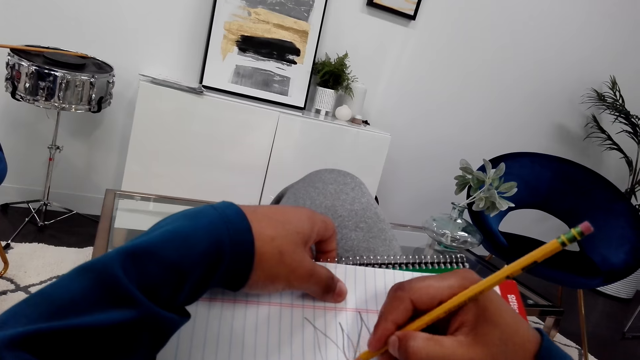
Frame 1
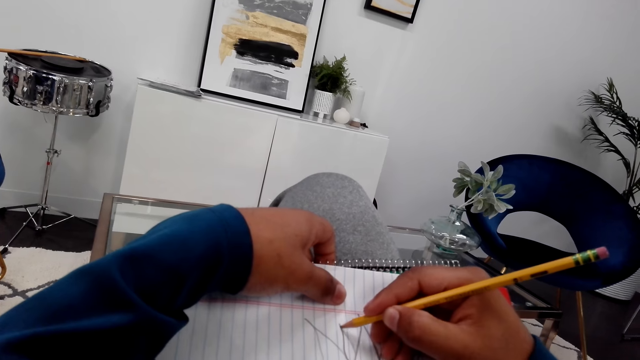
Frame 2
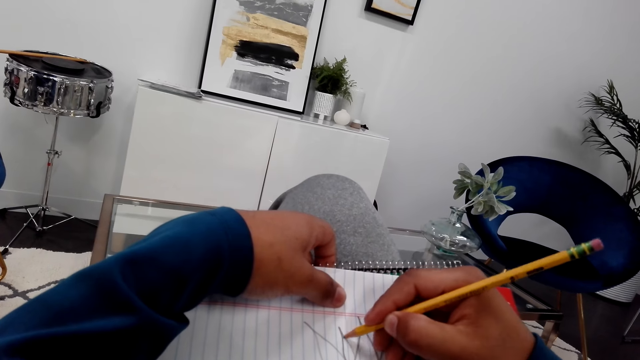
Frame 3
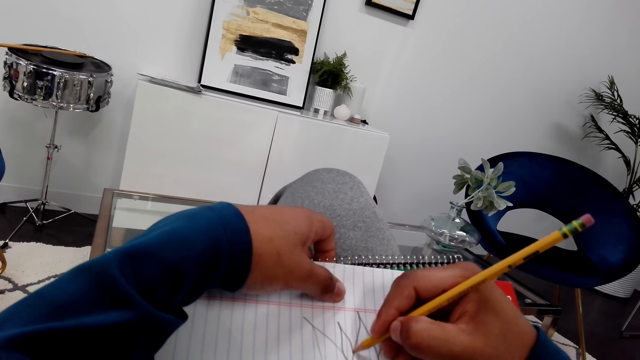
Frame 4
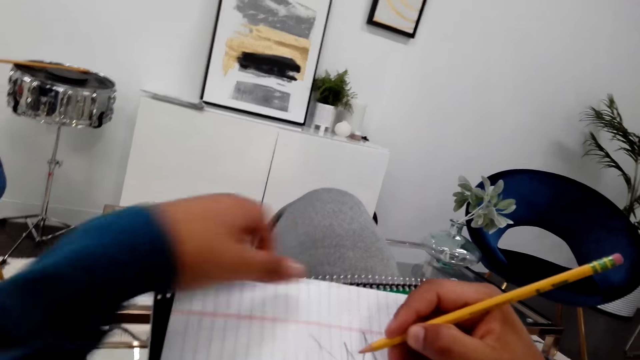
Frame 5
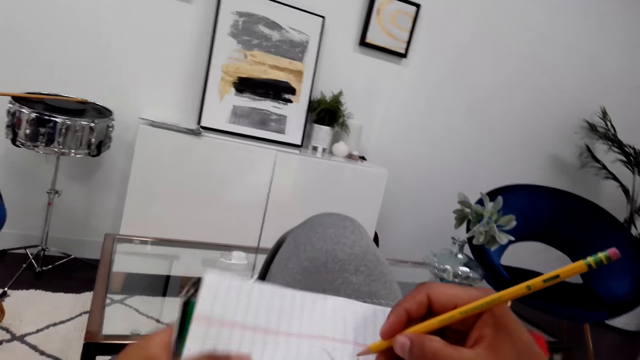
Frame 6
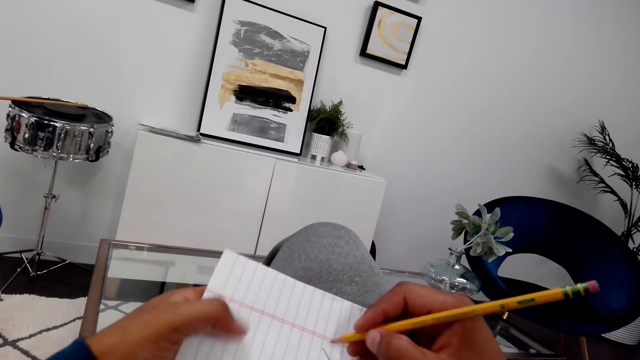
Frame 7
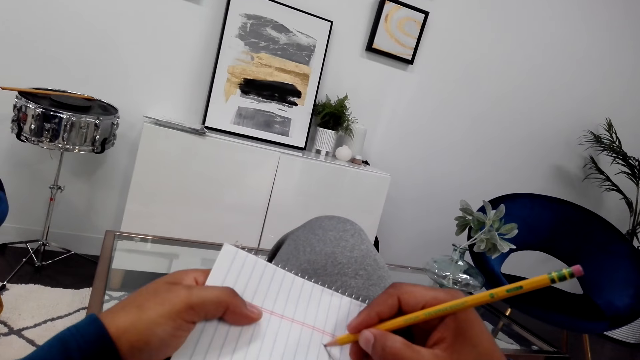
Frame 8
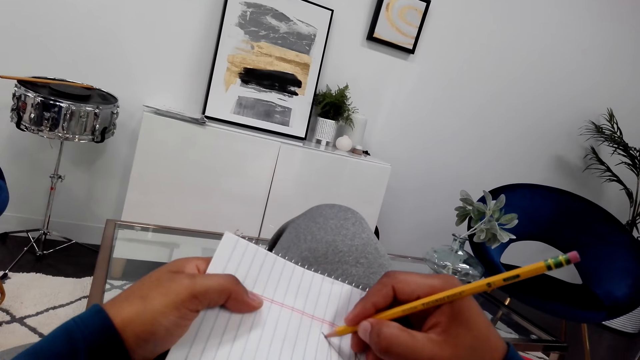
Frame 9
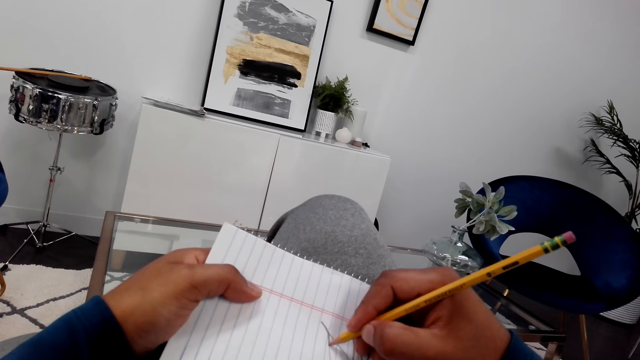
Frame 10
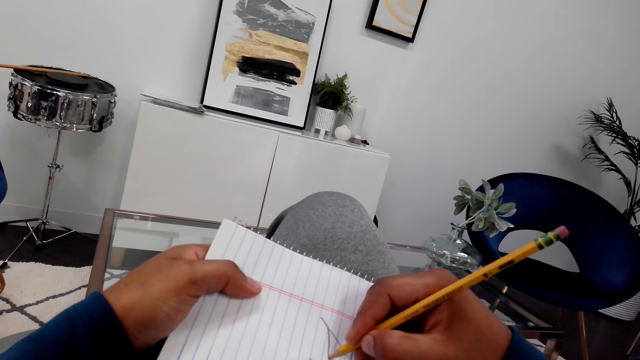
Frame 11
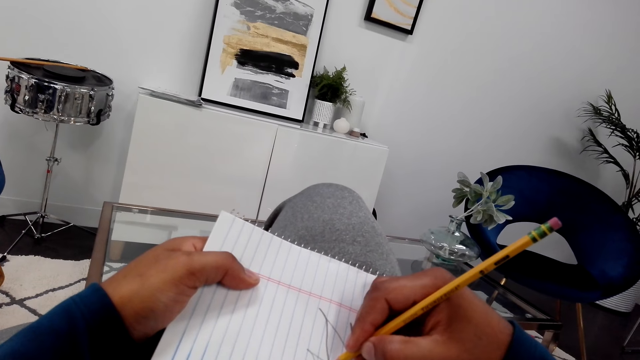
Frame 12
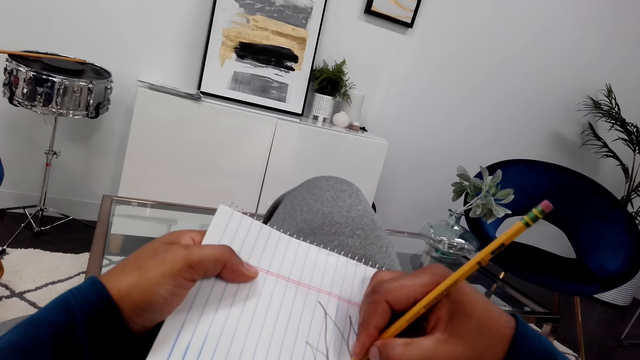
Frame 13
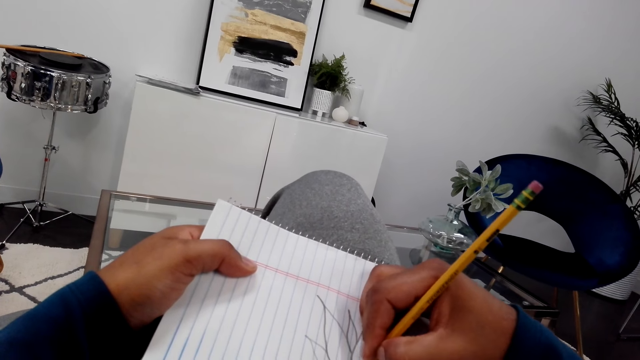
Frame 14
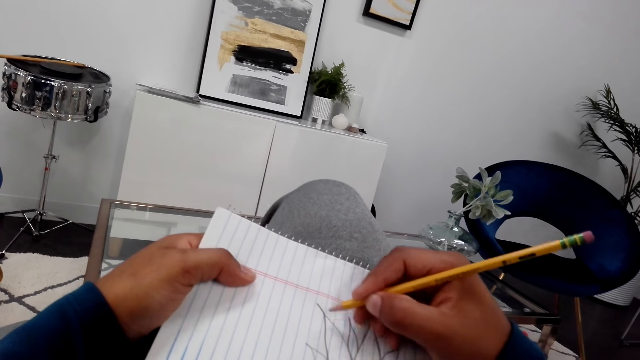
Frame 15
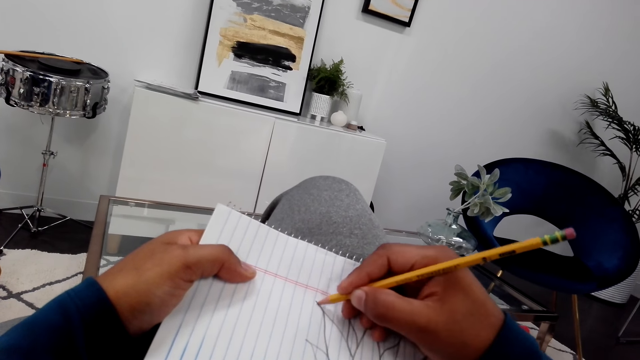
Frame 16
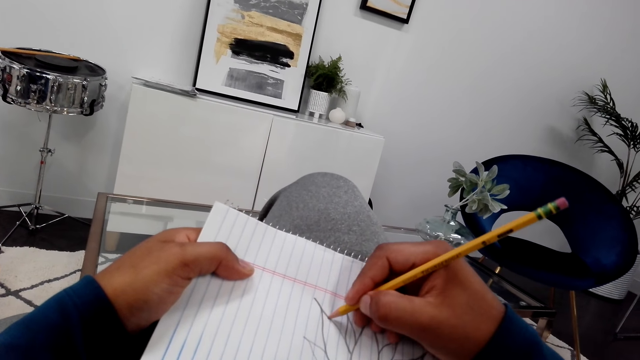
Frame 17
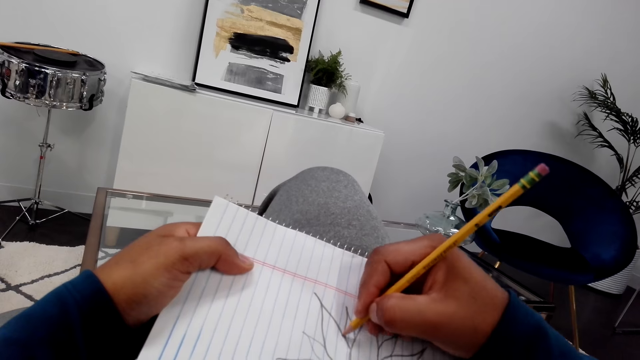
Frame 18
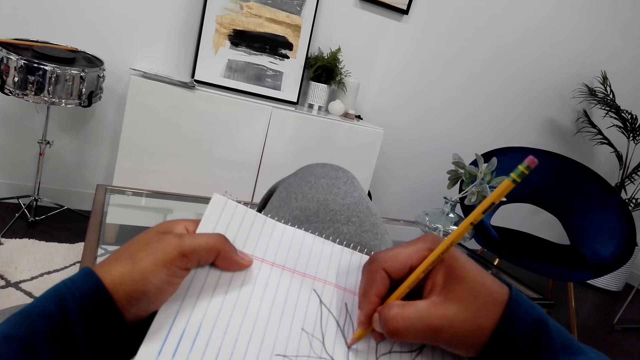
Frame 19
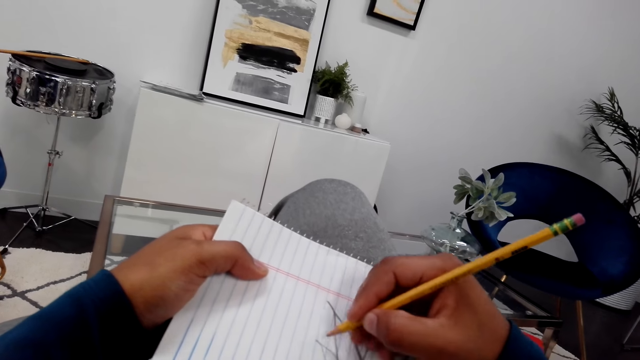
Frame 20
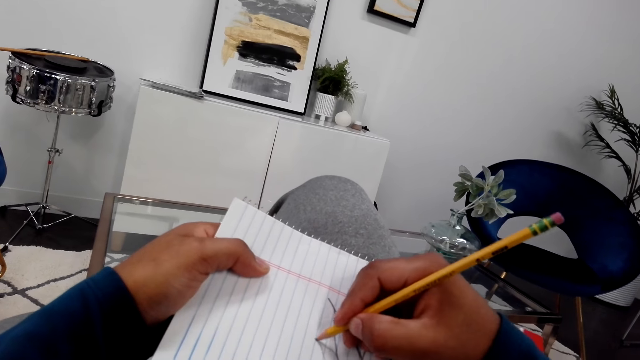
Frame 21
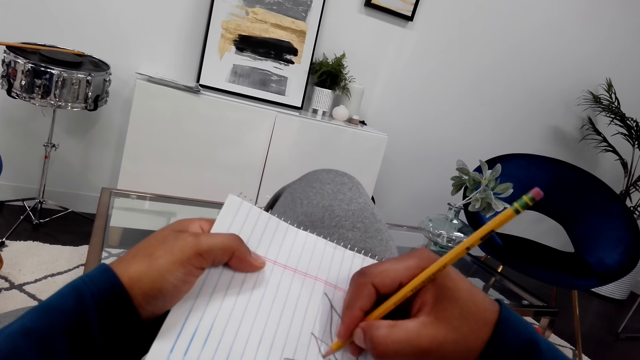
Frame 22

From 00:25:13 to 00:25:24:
The camera wearer turns the book. They draw the flower.

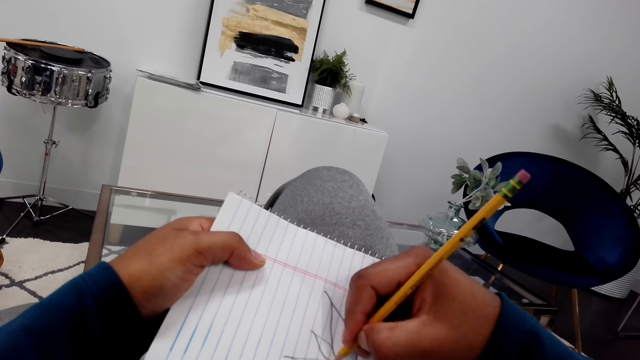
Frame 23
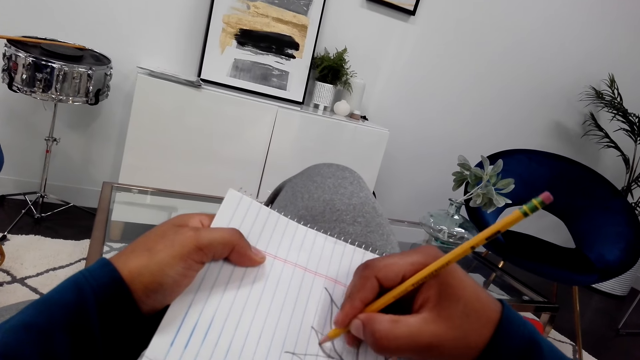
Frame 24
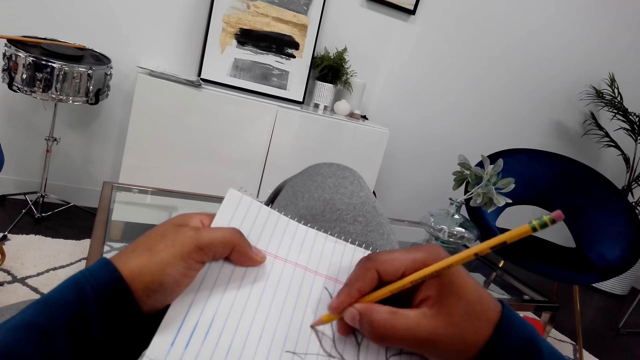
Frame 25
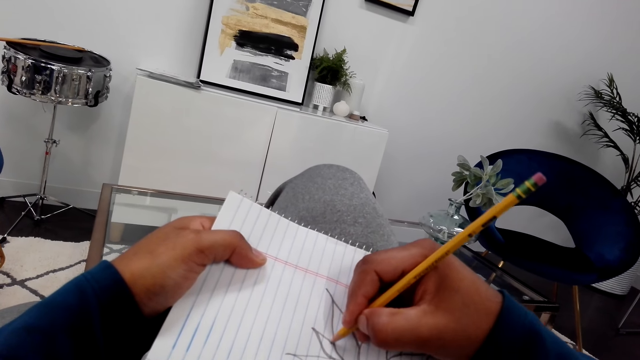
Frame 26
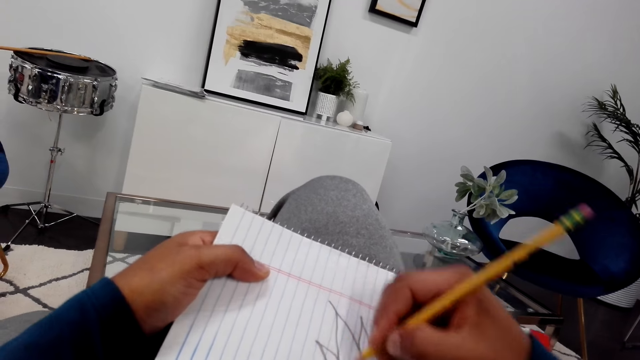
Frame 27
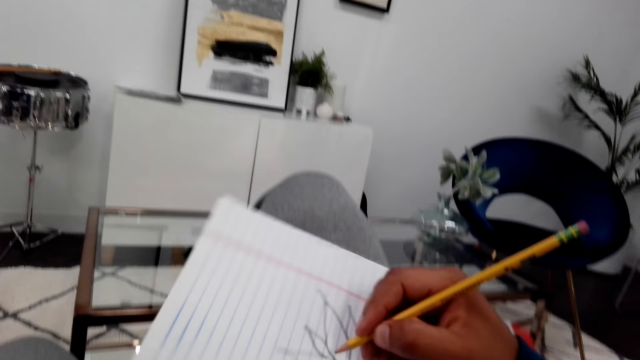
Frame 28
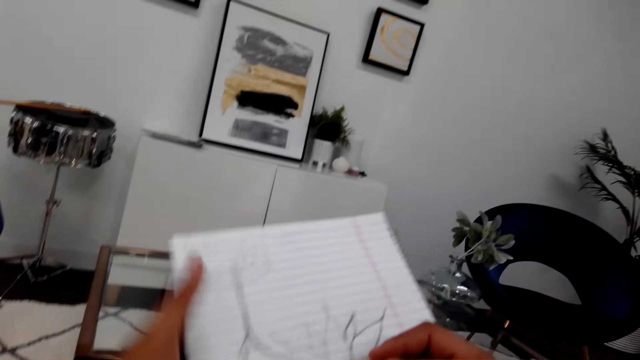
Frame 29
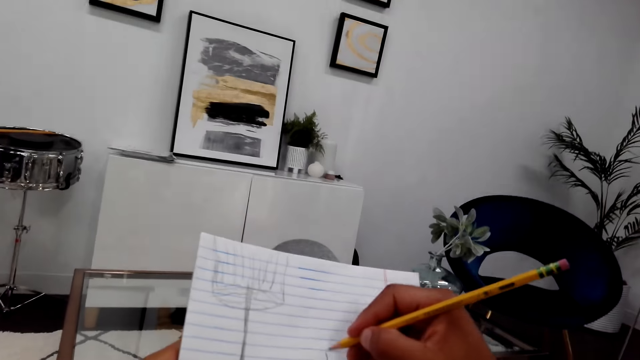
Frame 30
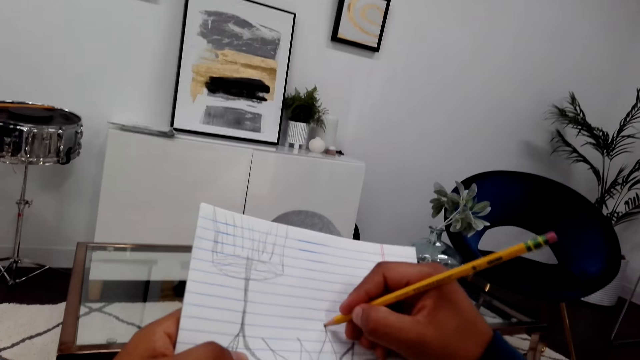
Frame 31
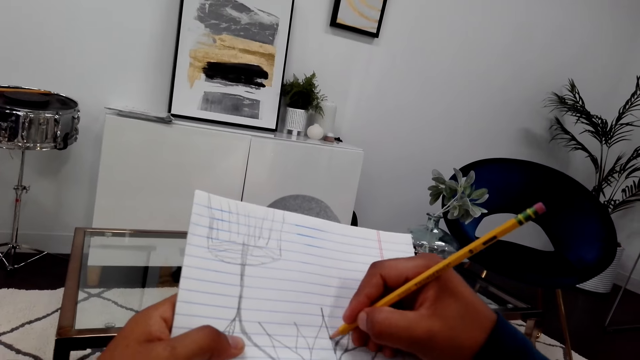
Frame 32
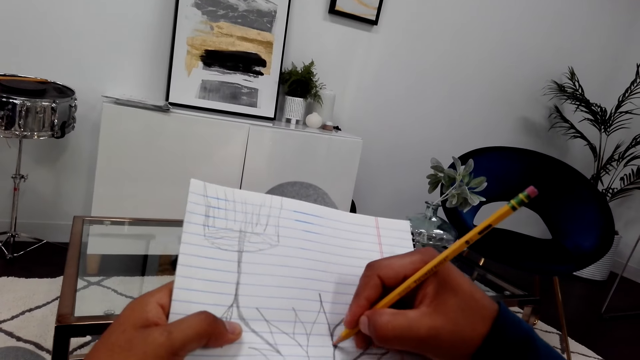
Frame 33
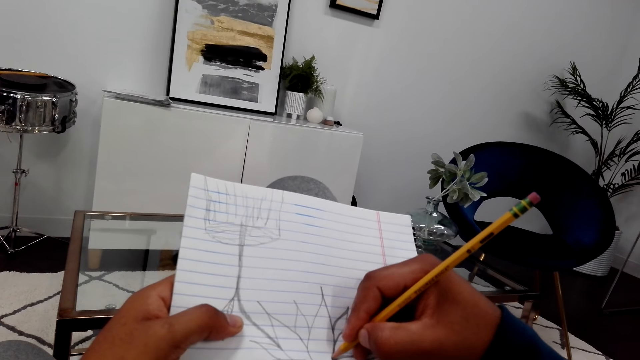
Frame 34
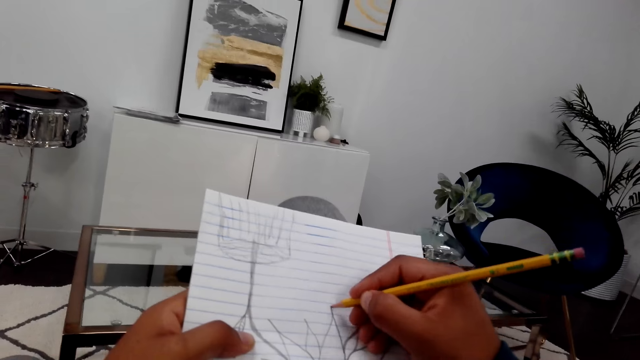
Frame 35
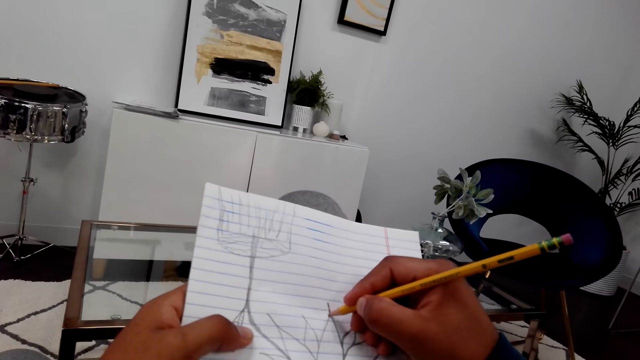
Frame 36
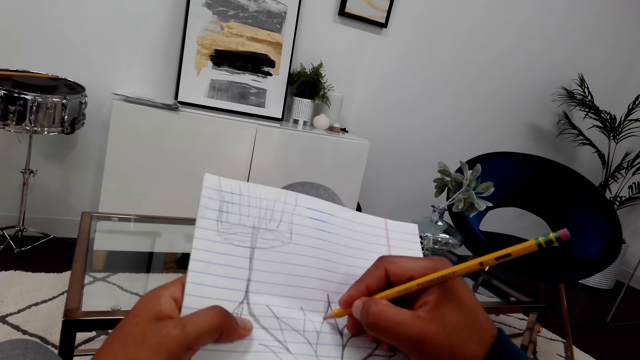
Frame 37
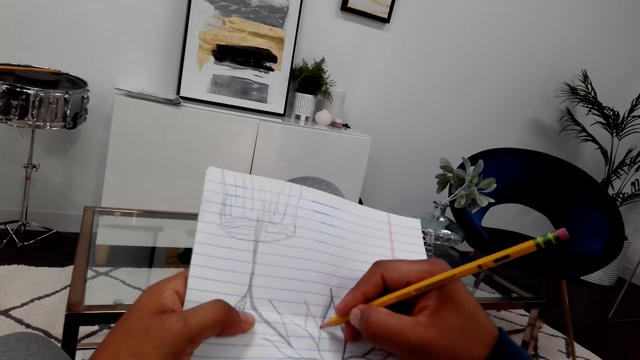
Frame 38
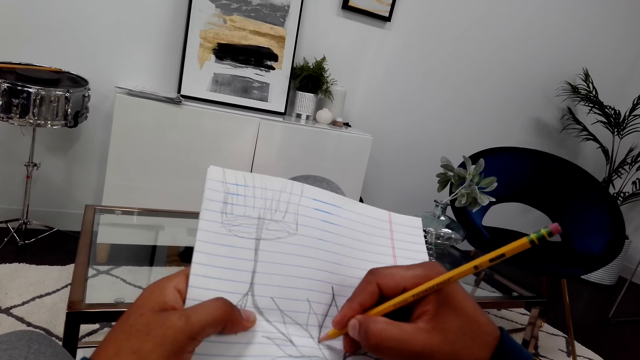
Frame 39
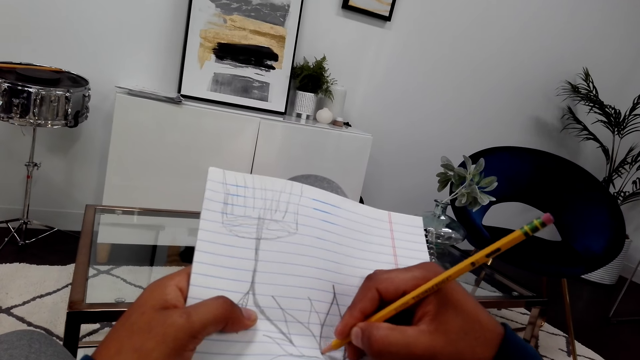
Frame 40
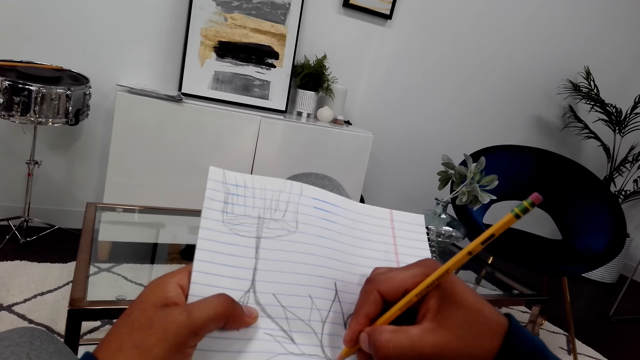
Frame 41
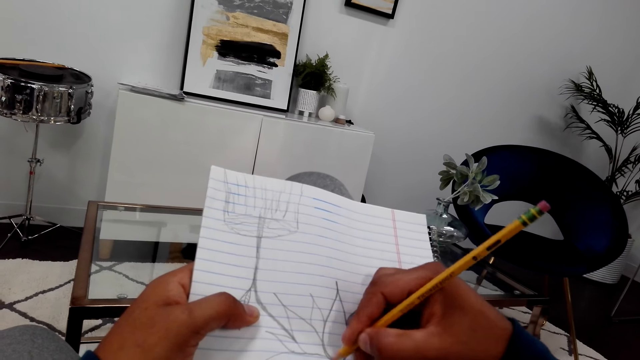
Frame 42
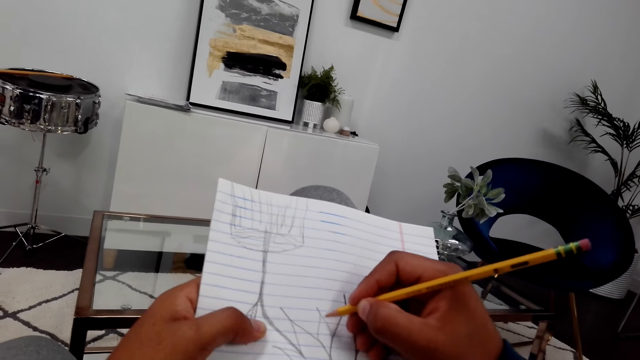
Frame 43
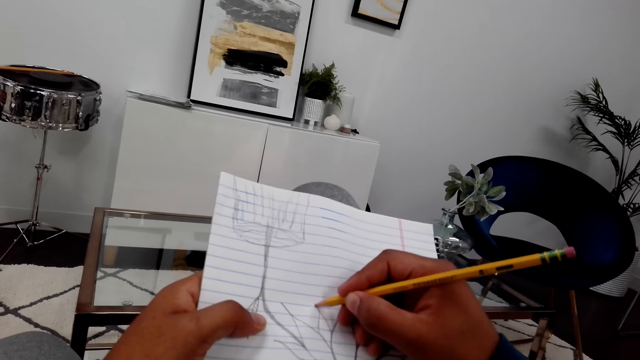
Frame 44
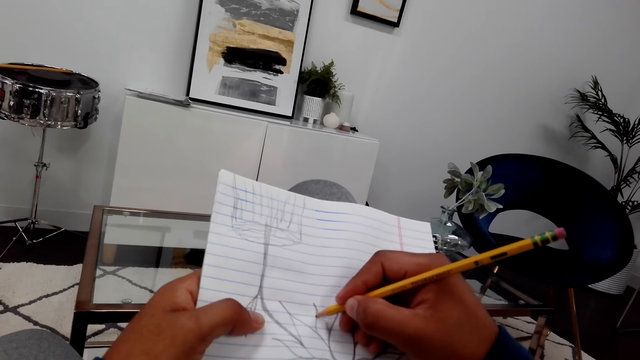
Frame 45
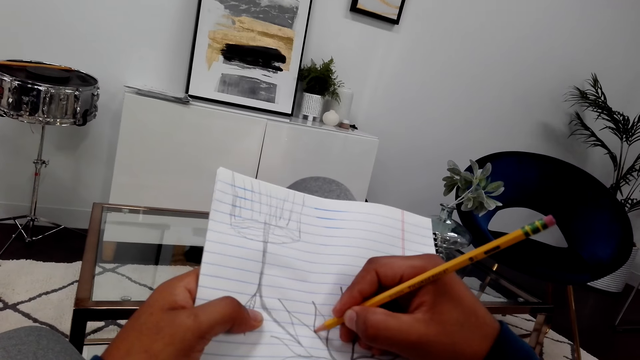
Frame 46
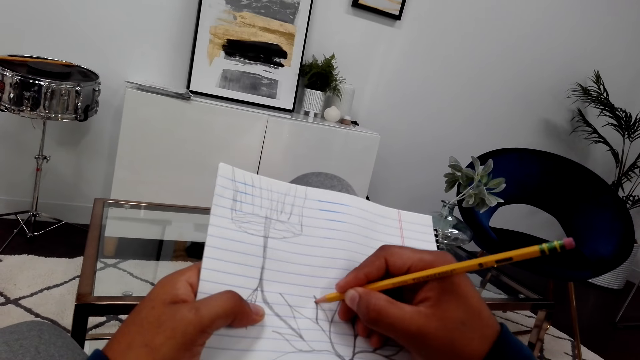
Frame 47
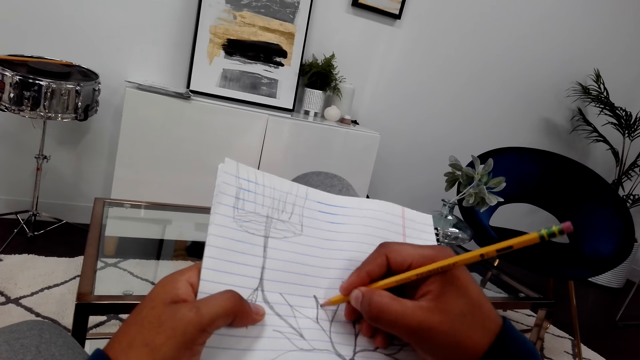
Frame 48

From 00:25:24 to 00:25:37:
The camera wearer turns the book. They hold the pencil and sketch the flower on the book with the pencil.
